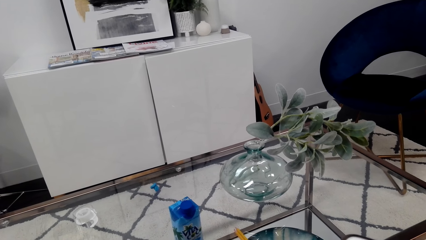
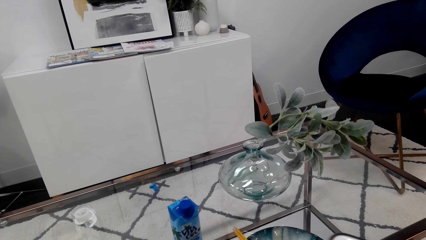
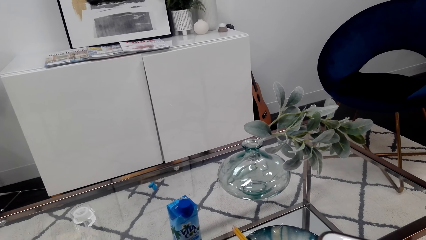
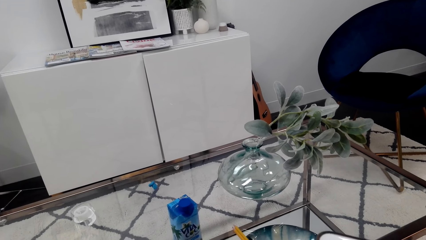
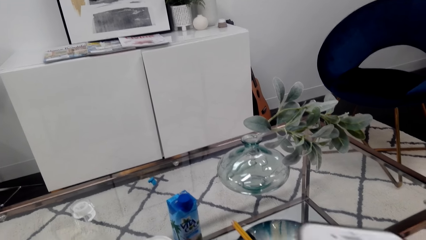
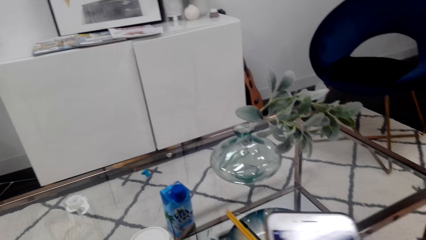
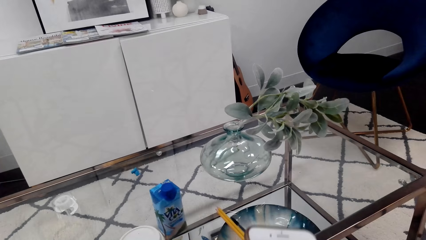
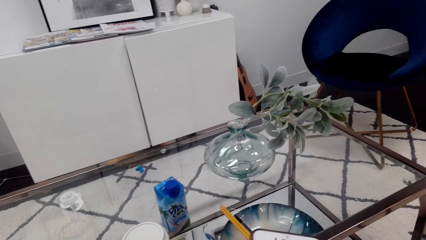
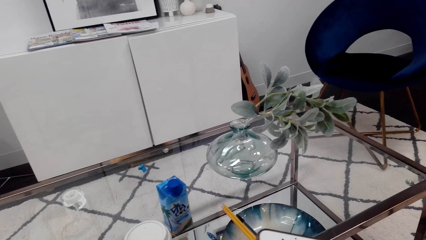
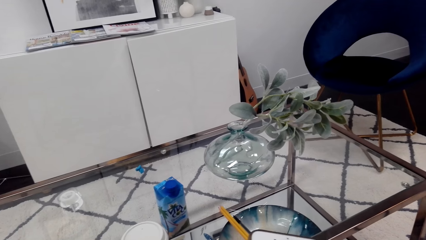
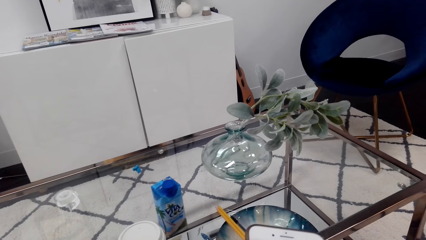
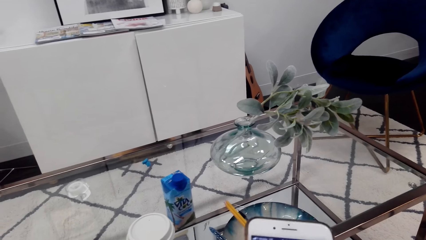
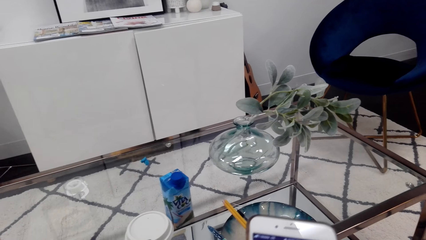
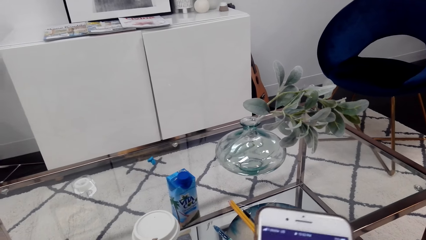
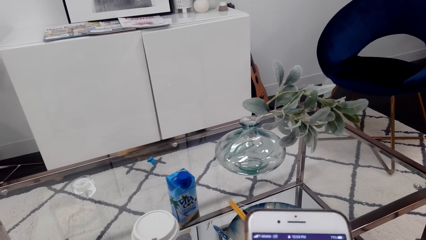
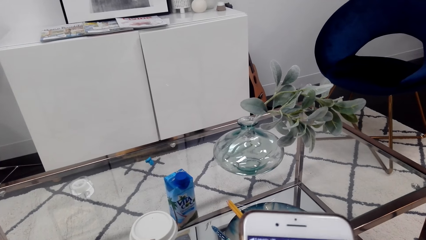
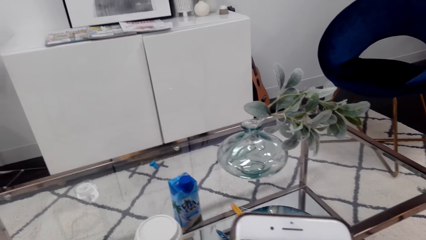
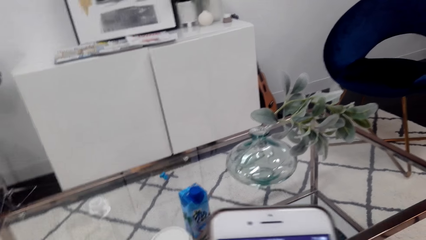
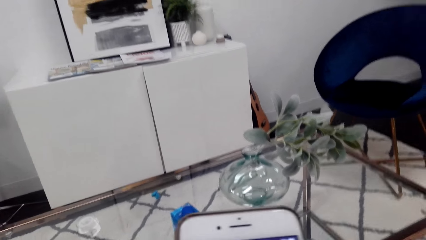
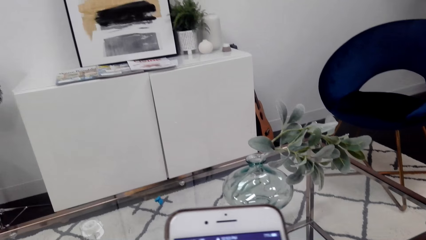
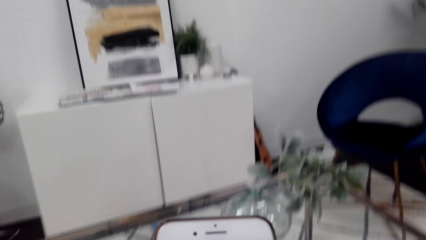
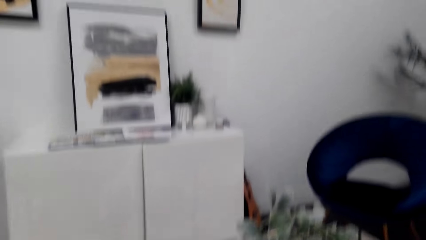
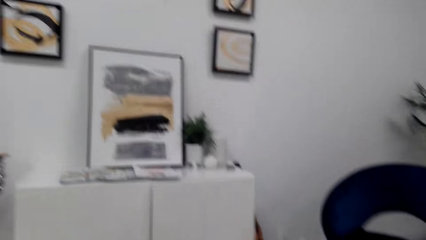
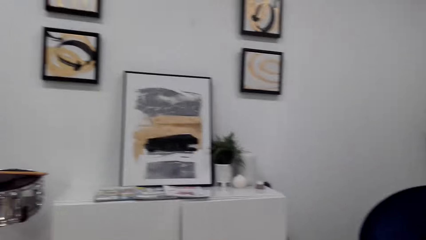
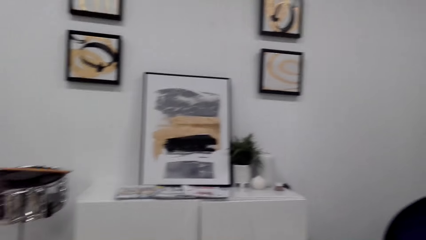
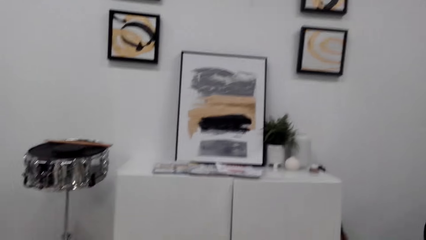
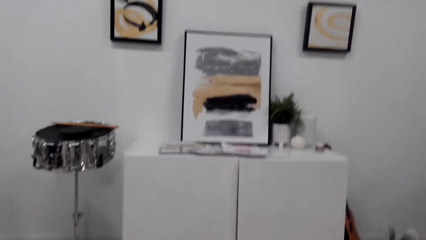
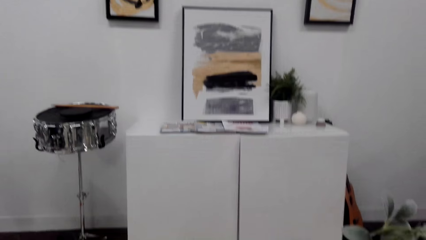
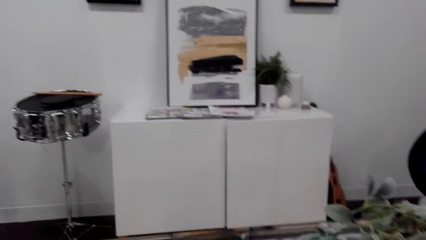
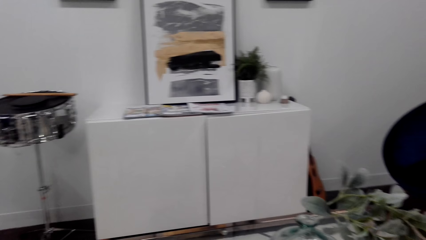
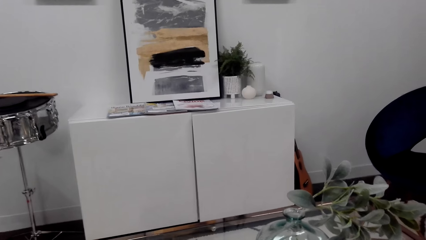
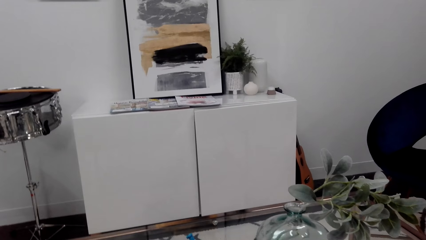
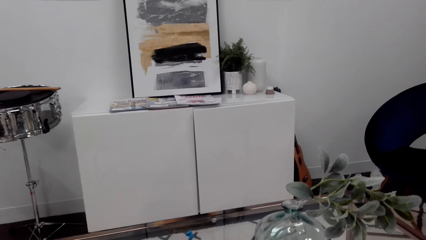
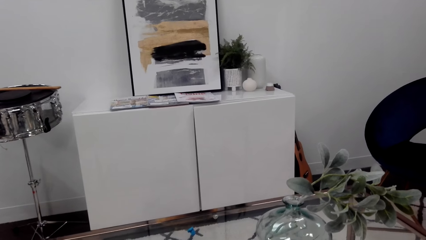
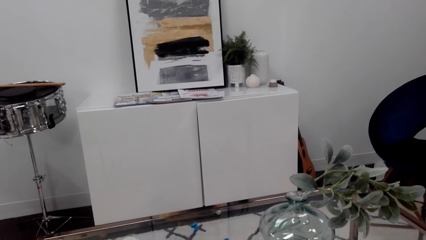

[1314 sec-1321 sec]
The camera wearer operates a phone.

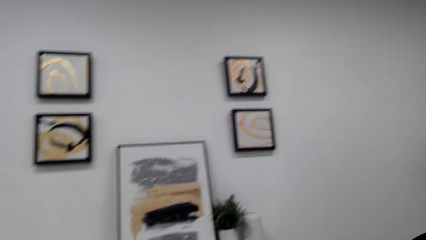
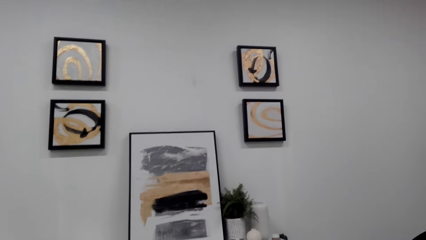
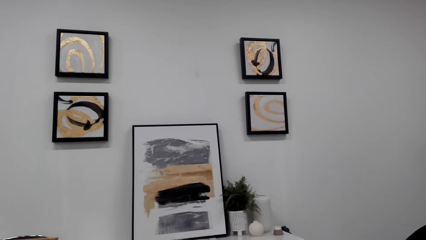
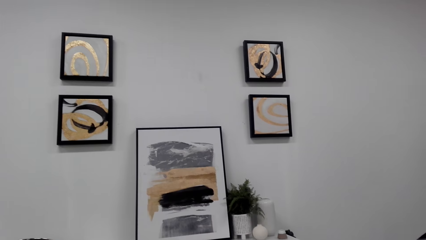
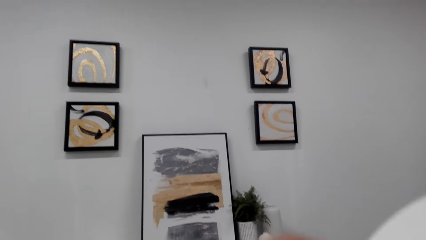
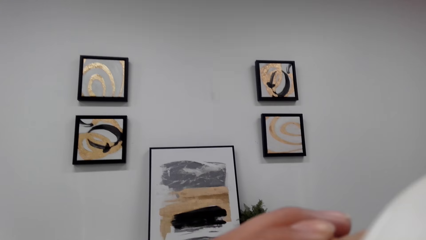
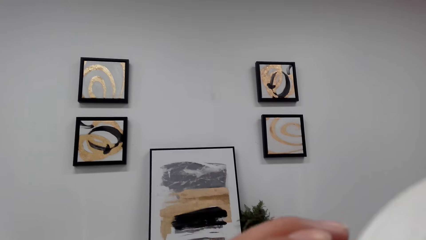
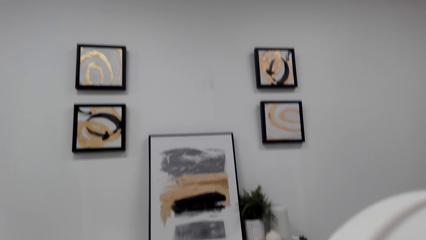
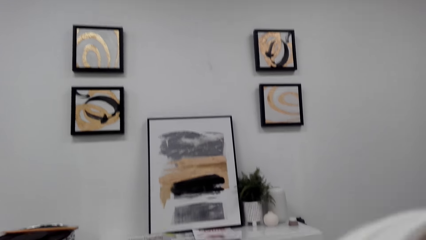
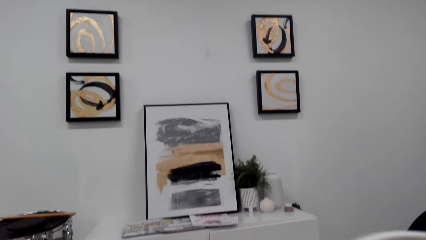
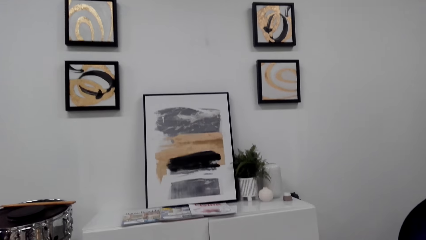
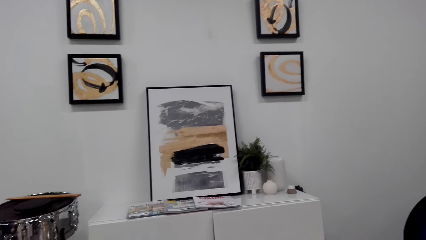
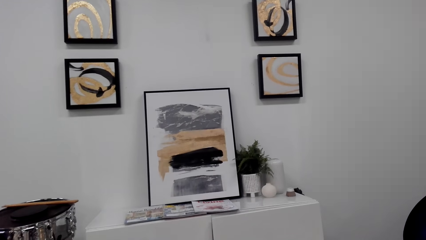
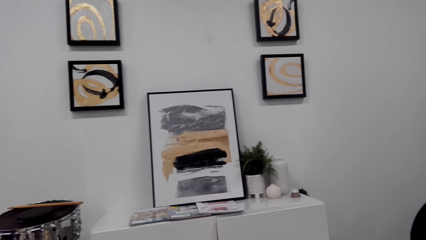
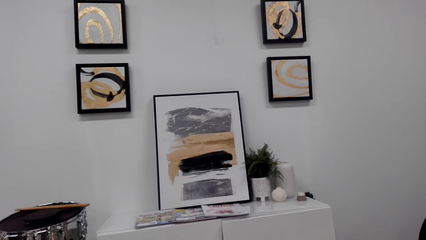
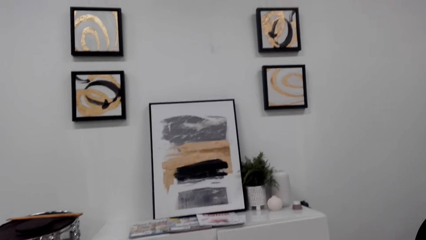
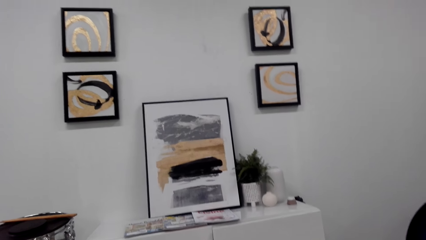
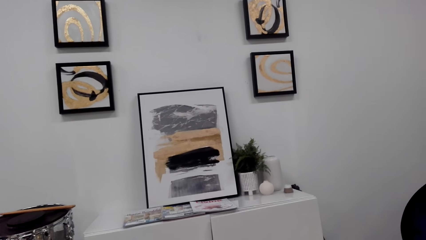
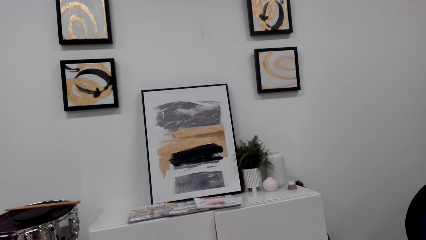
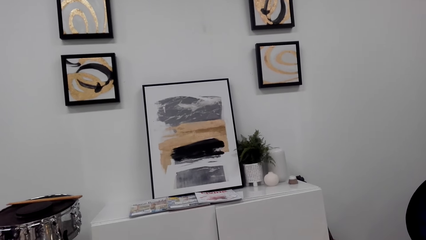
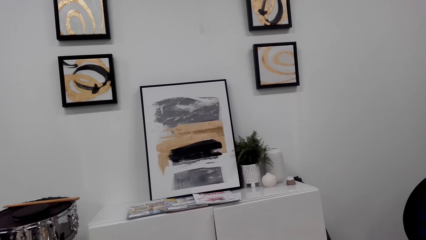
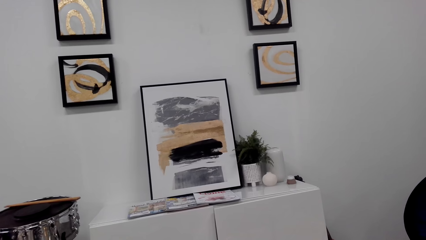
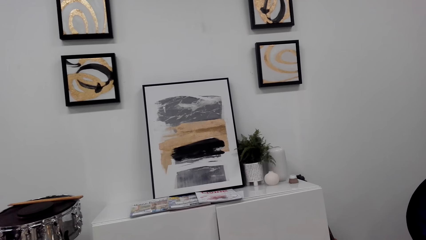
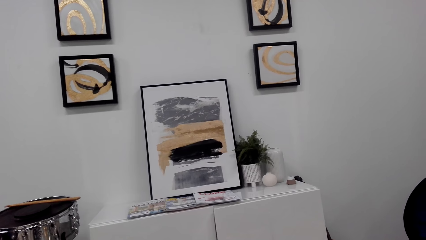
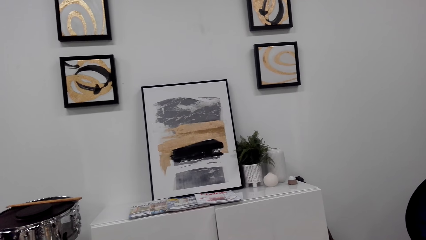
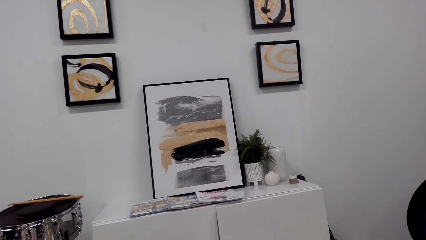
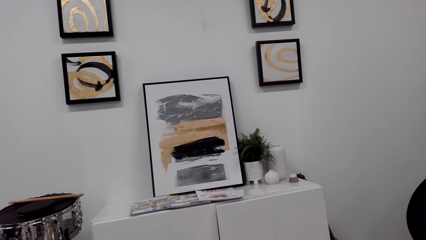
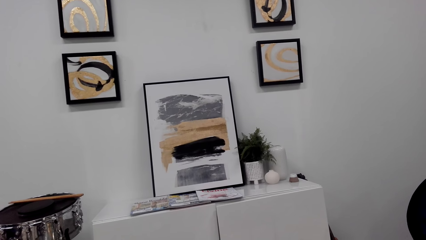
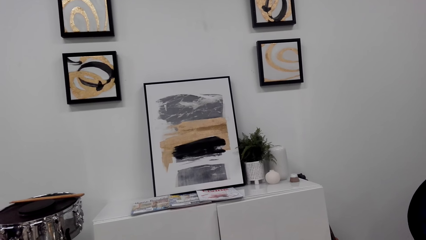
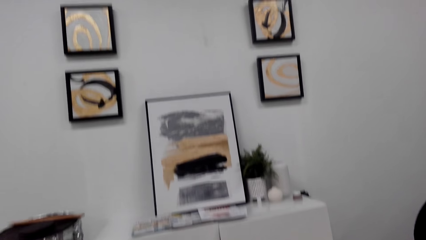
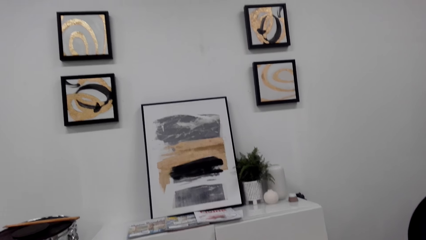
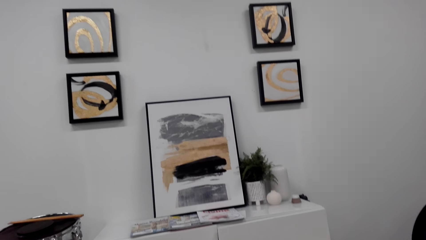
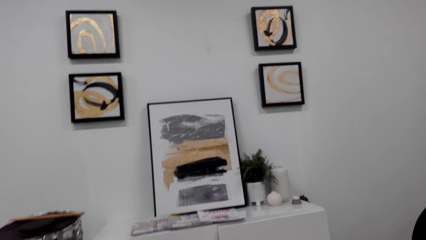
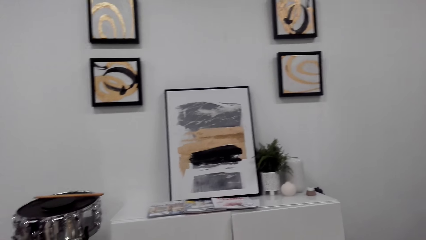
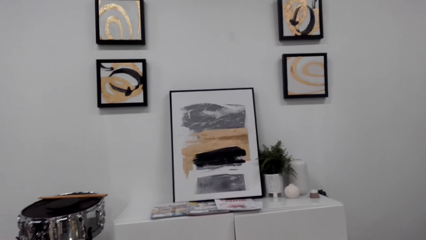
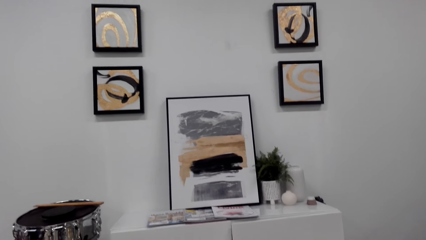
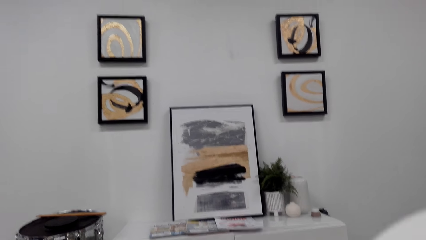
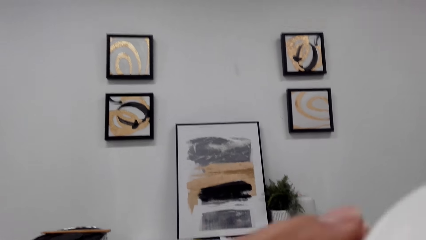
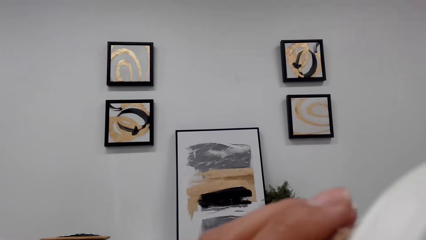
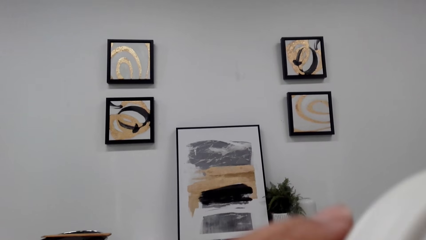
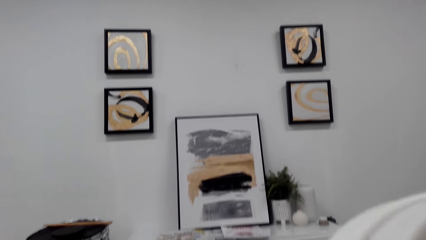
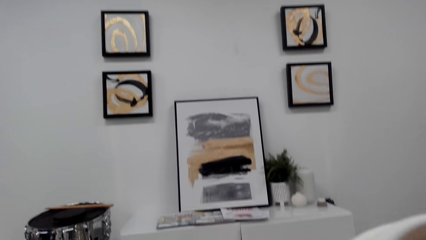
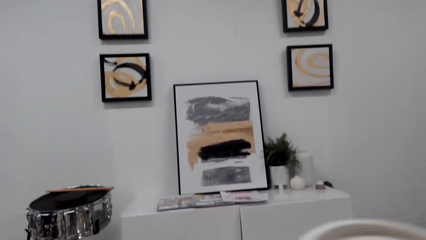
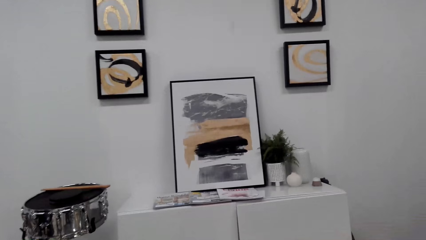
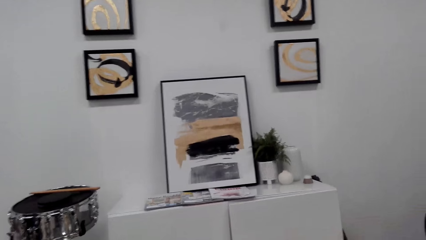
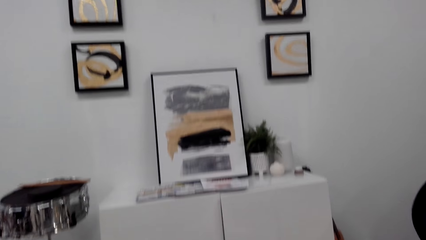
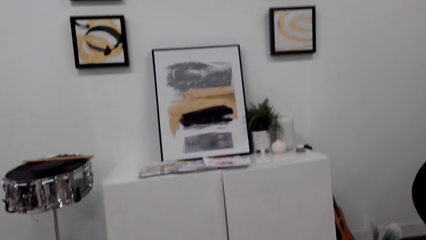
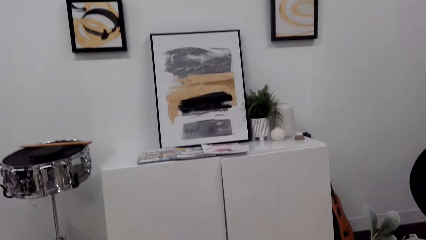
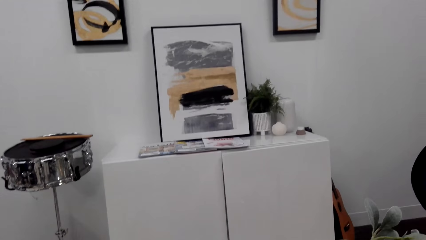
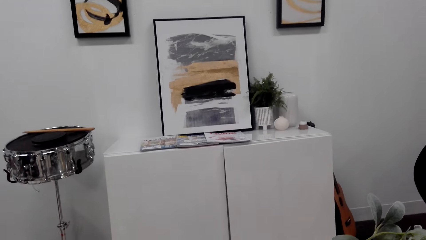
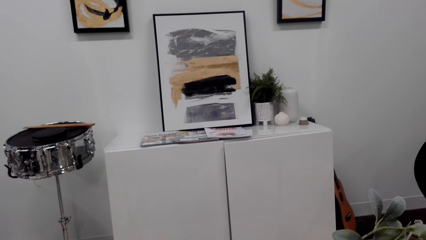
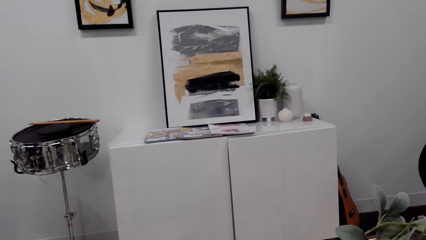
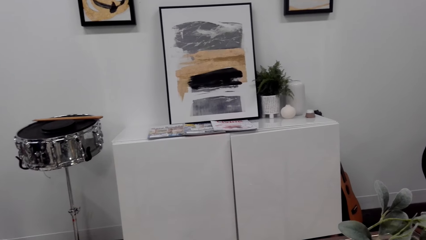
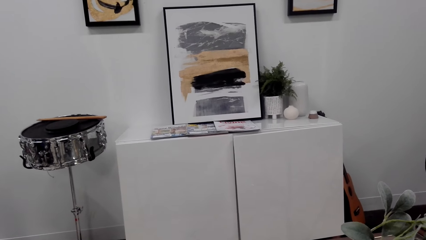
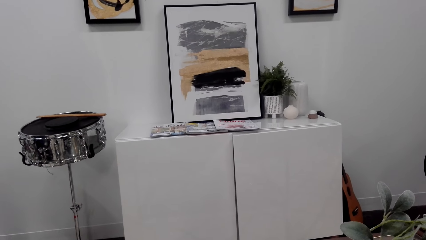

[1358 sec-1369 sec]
The camera wearer drinks from the mug. They drink coffee and put a cup of coffee on a table.
